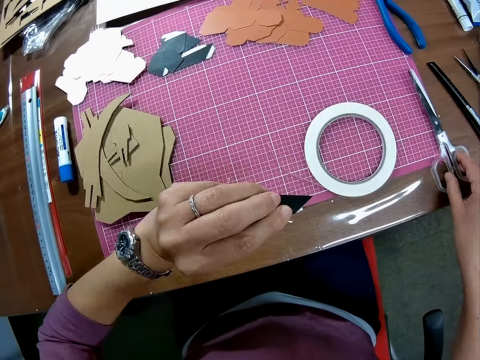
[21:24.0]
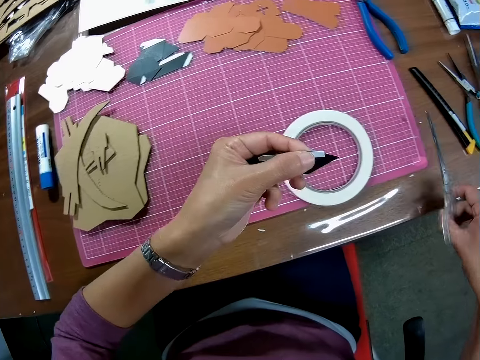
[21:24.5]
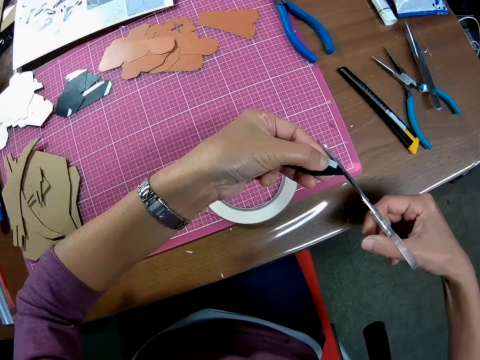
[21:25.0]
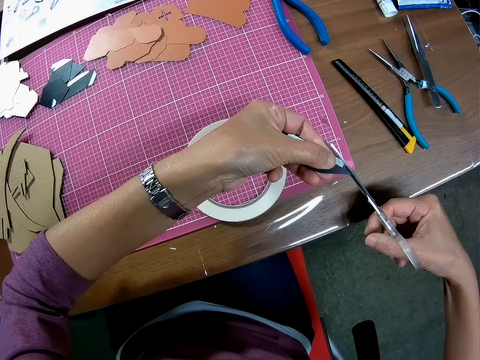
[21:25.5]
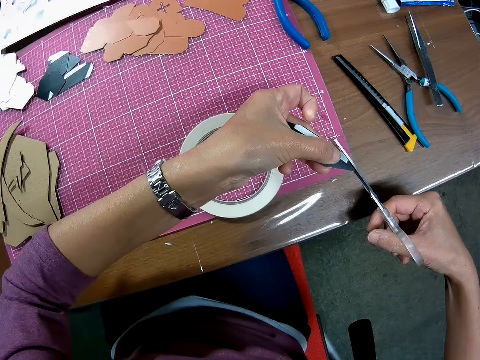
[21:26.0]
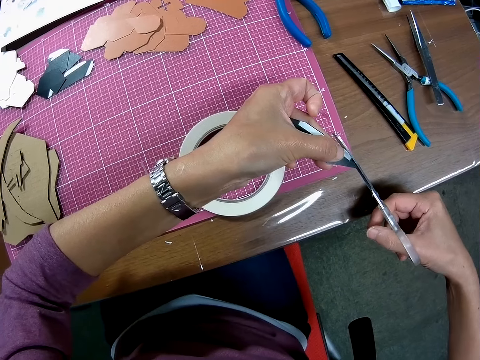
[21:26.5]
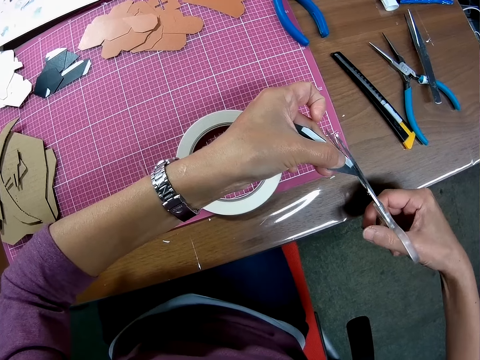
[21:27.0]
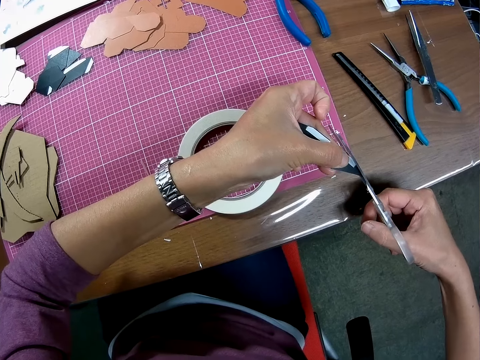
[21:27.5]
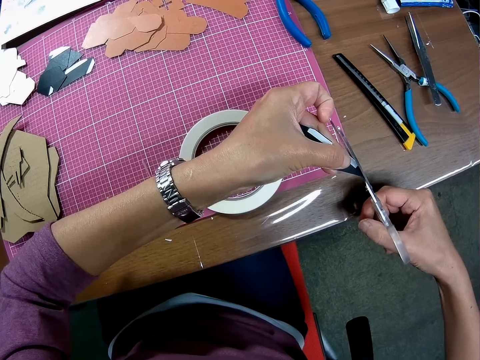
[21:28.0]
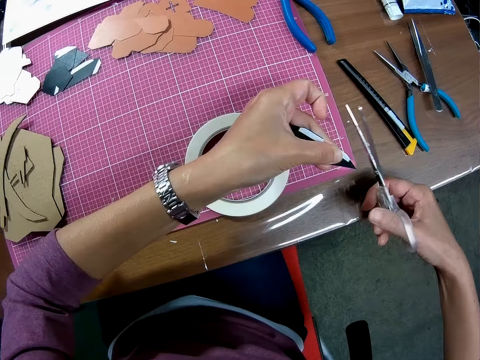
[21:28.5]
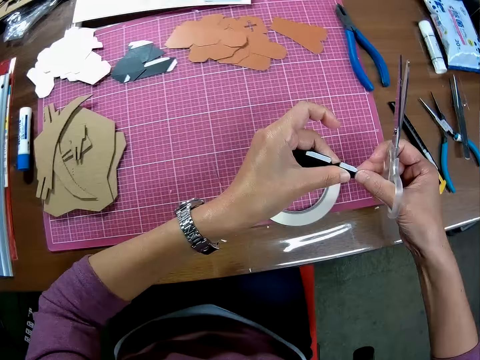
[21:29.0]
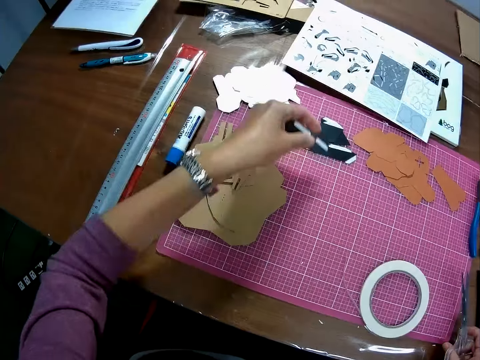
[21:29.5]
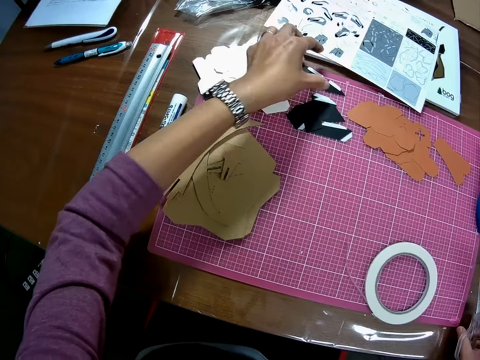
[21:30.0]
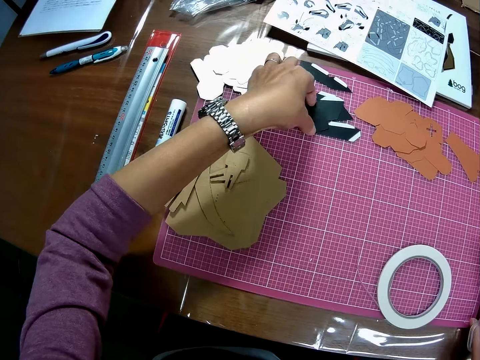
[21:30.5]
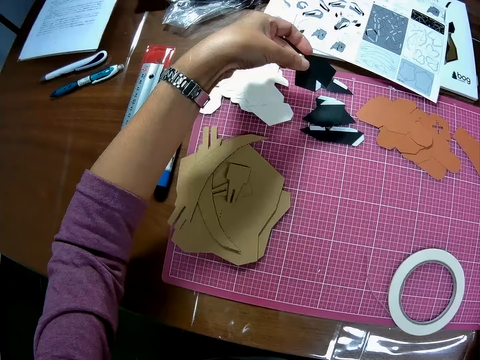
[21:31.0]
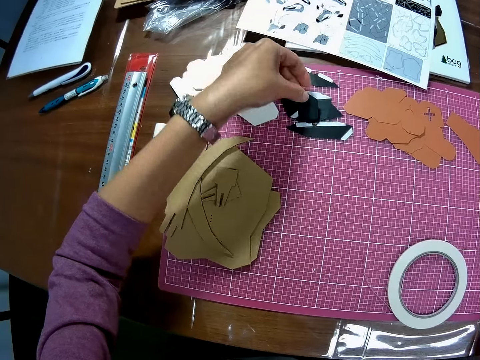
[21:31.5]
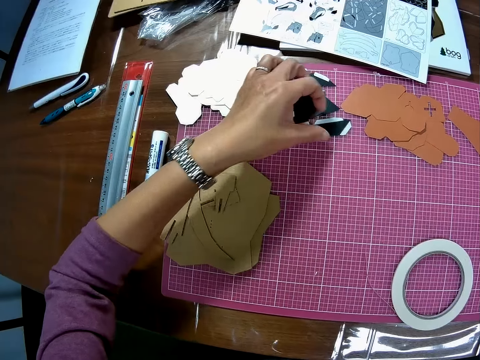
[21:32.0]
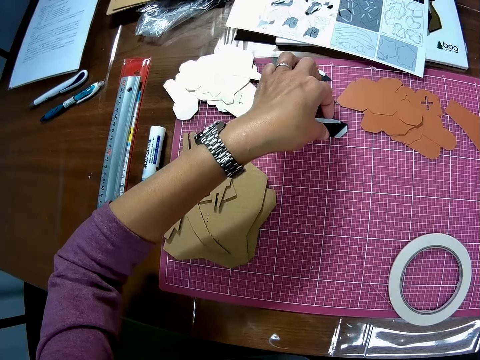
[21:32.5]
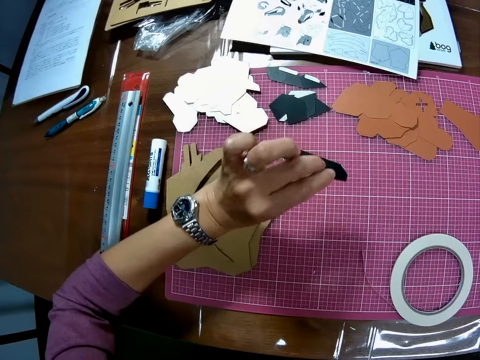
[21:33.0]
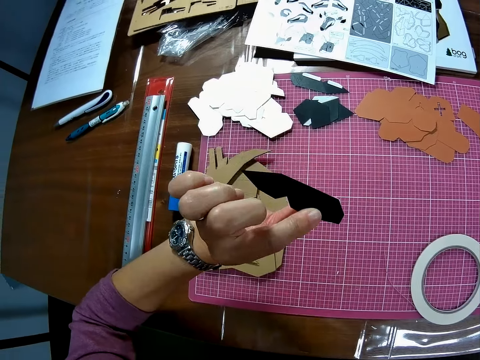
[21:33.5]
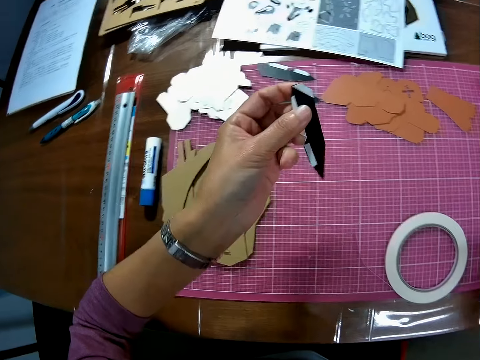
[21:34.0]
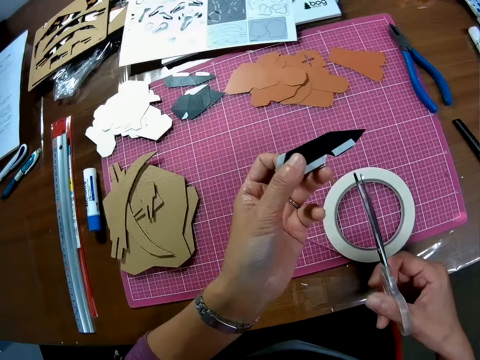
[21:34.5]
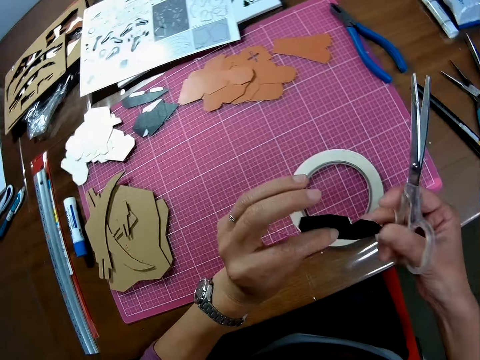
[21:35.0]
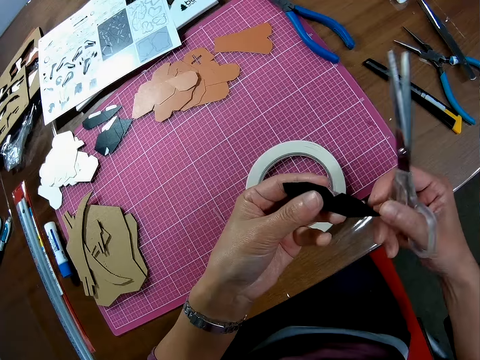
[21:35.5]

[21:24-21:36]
The camera wearer picks the pair of scissors from the table. They trim the wooden mechanical model or card with the pair of scissors. They remove the pair of scissors from the wooden mechanical model. They drop the wooden mechanical model on the cutting mat. They pick another wooden mechanical model from the cutting mat. They look at the card. They drop the wooden mechanical model on the cutting mat. They pick another wooden mechanical model from the cutting mat. They look at the card.

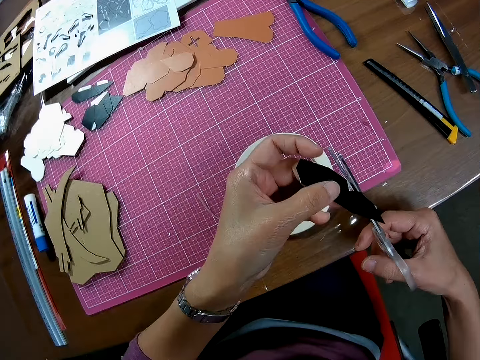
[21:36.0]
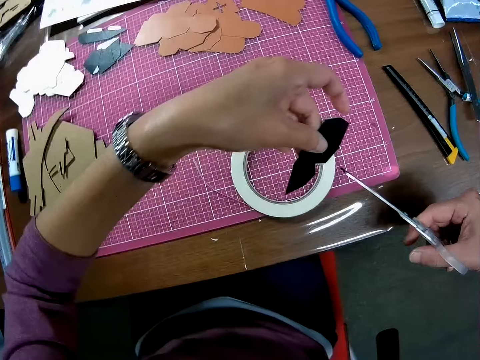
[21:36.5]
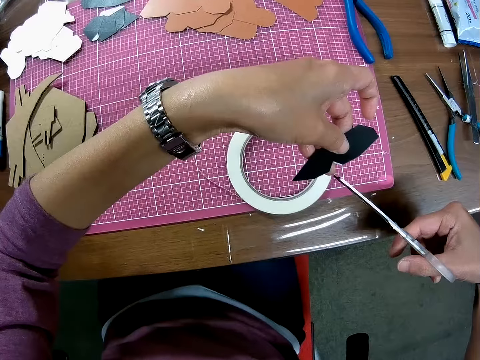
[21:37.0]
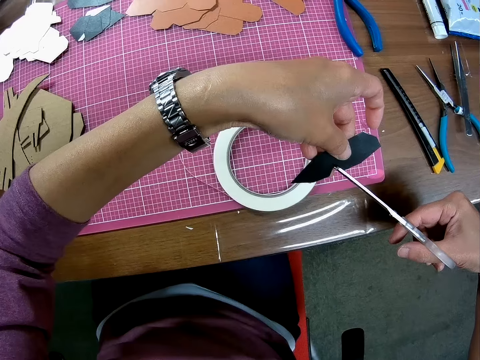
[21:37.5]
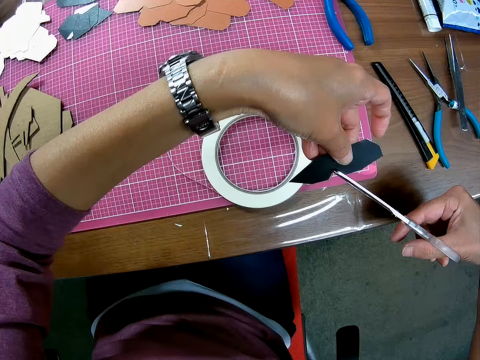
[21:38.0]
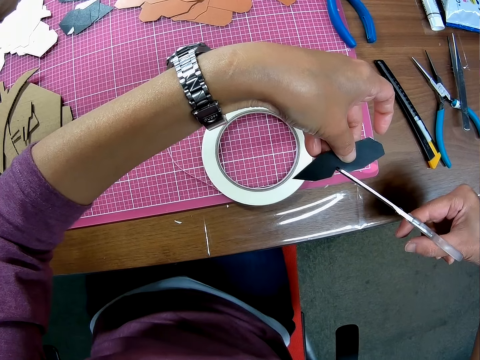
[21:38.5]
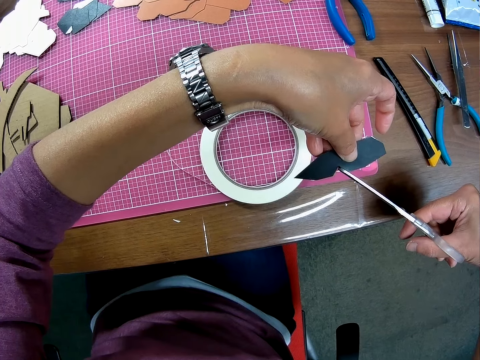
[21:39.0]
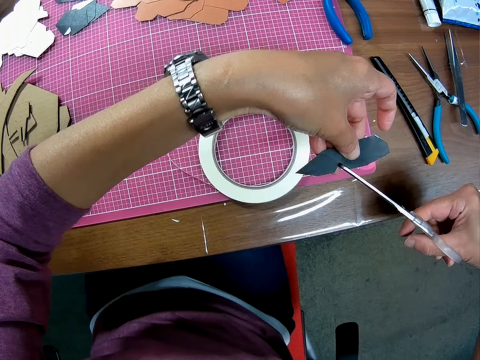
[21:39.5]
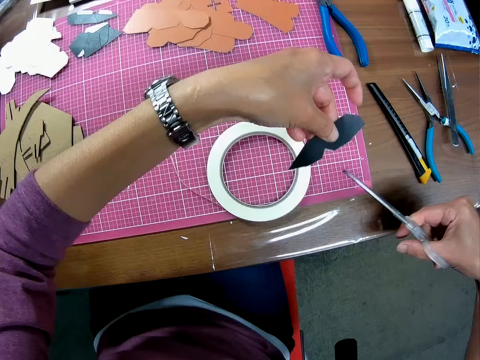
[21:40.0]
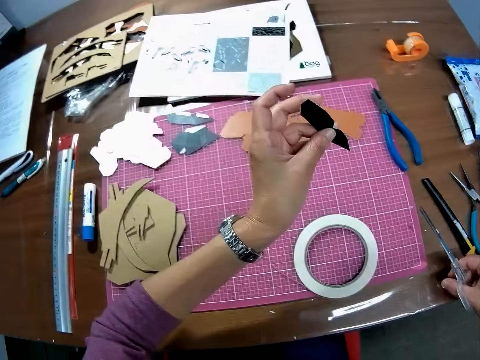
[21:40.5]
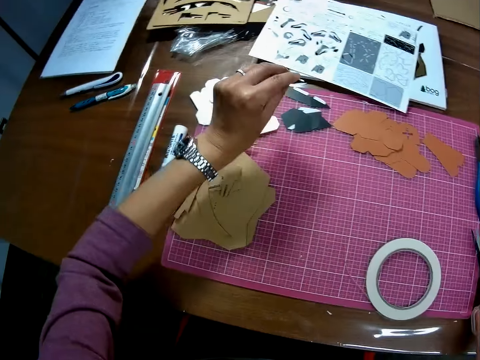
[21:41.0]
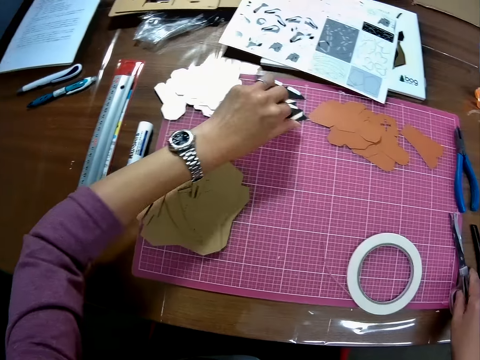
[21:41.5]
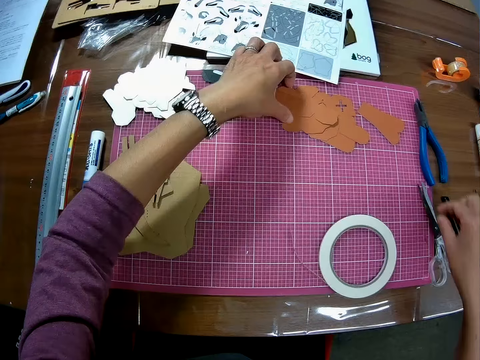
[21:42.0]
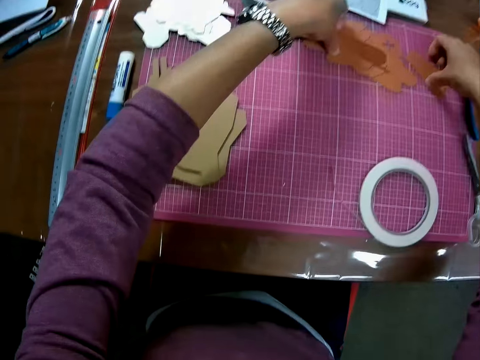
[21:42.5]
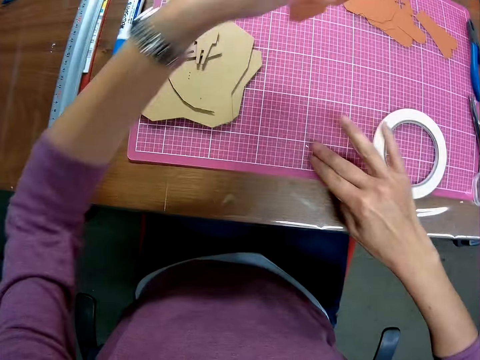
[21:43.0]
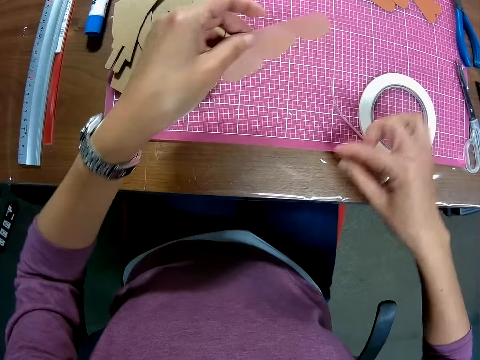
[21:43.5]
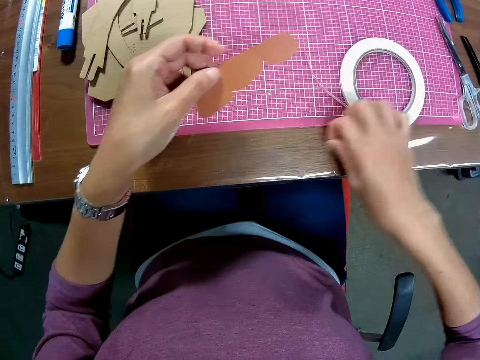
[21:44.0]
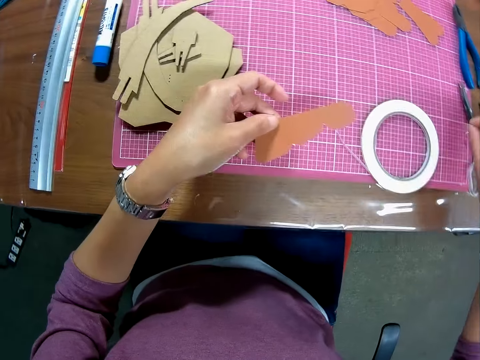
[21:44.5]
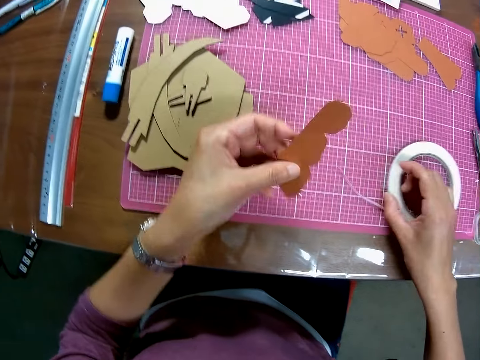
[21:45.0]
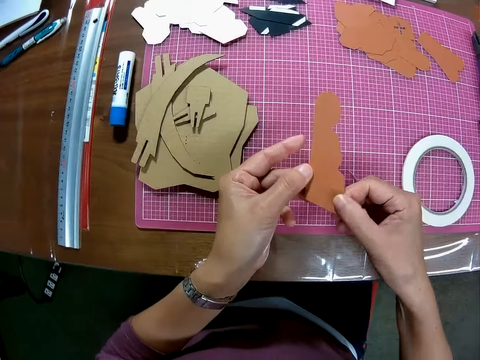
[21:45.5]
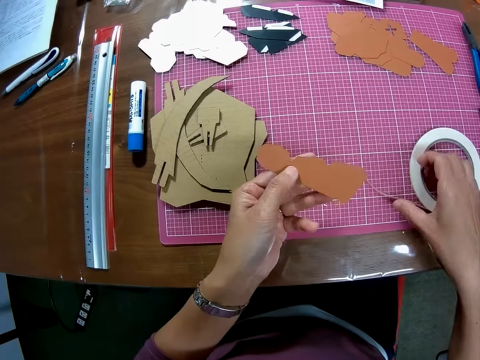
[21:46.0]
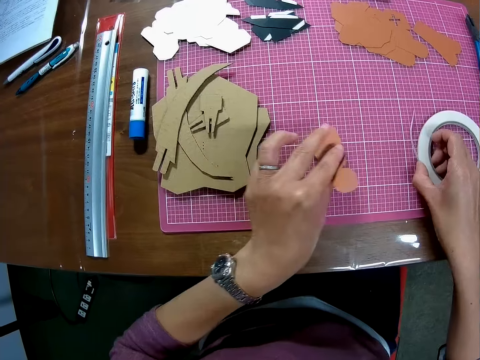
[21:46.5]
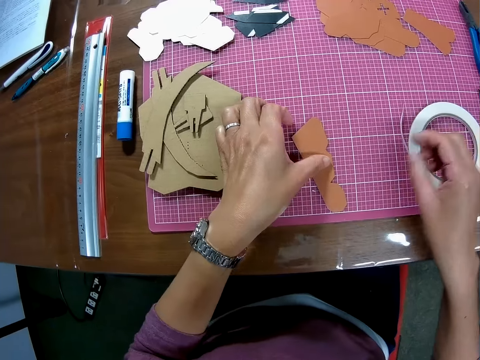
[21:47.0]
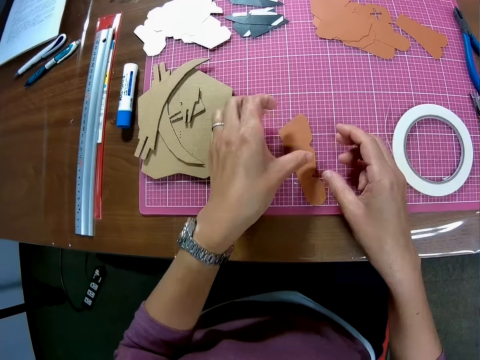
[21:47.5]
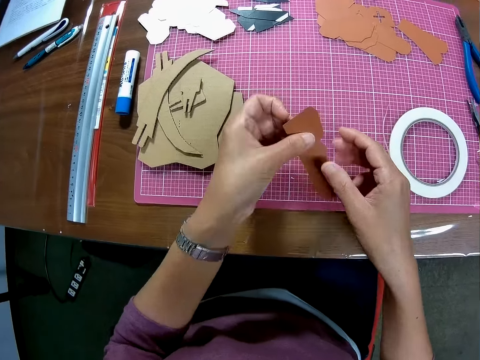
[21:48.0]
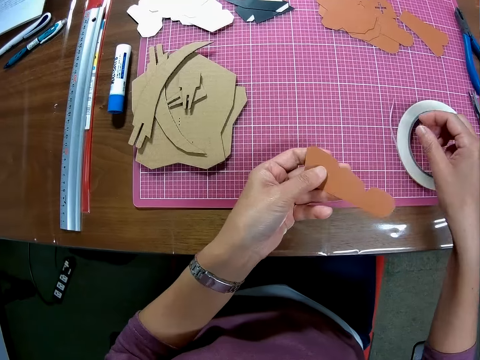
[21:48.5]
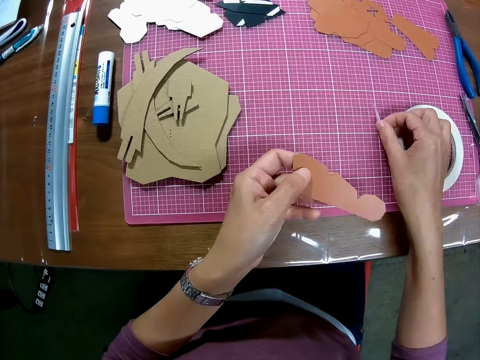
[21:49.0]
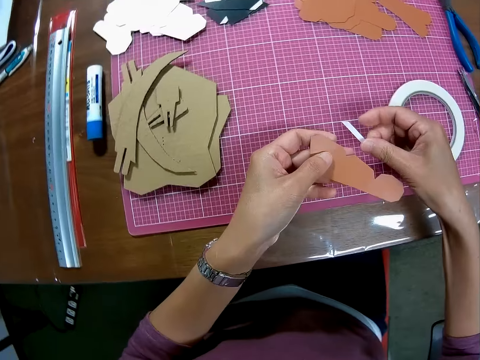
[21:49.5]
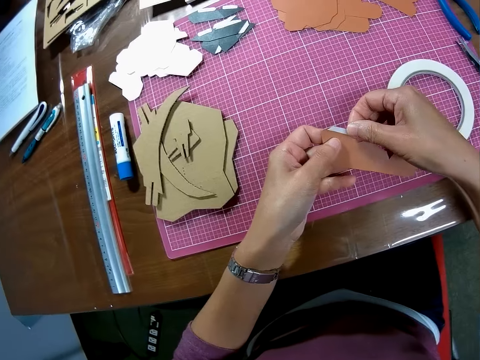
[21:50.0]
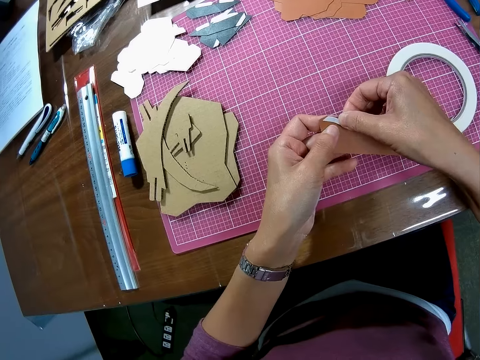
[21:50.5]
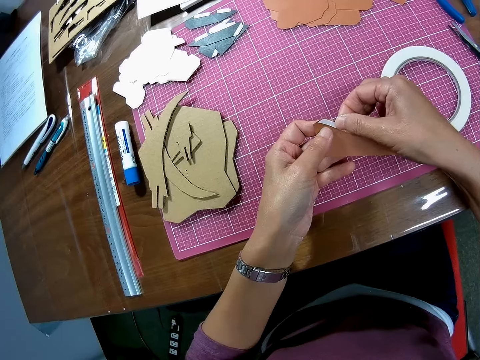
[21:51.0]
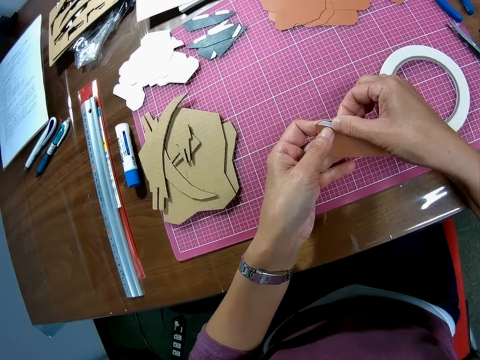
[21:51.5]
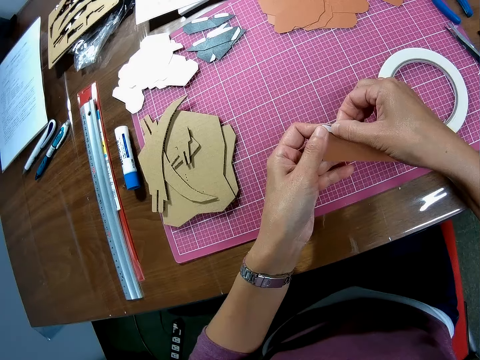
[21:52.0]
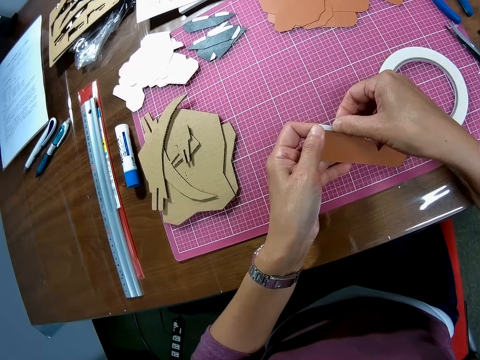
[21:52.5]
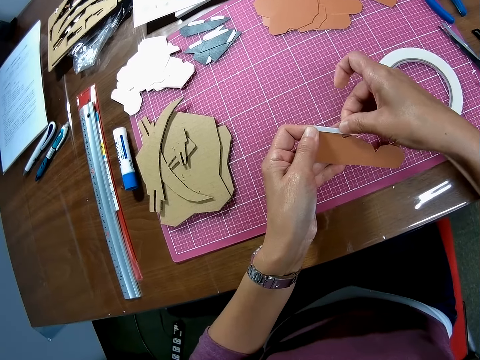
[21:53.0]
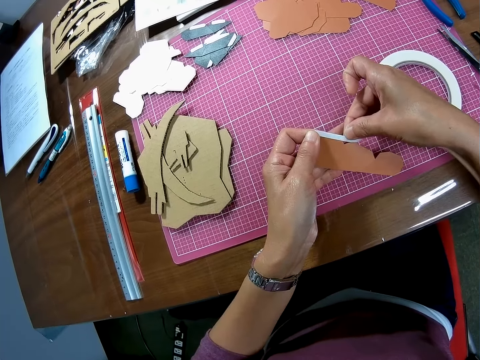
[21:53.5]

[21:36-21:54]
The camera wearer adjusts the card. They trim the wooden mechanical model with the pair of scissors. They drop the wooden mechanical model on the cutting mat and drop the pair of scissors on the table. They pick another wooden mechanical model from the cutting mat. They adjust the tape or sticker roll on the cutting mat. They adjust the card. They move the sticker roll. They drop the wooden mechanical model on the cutting mat. They pick the wooden mechanical model from the cutting mat. They pick the unrolled tape. They hold the sticker. They stick the sticker on the card. They tape the wooden mechanical model.
